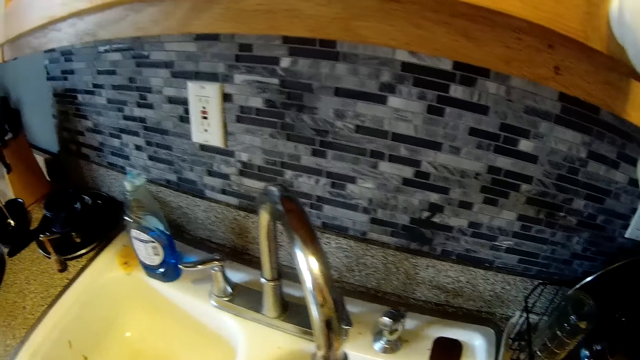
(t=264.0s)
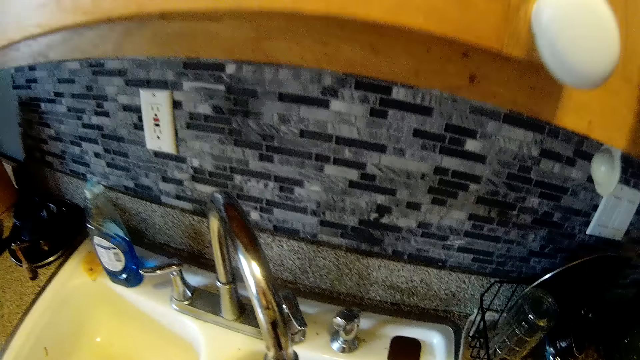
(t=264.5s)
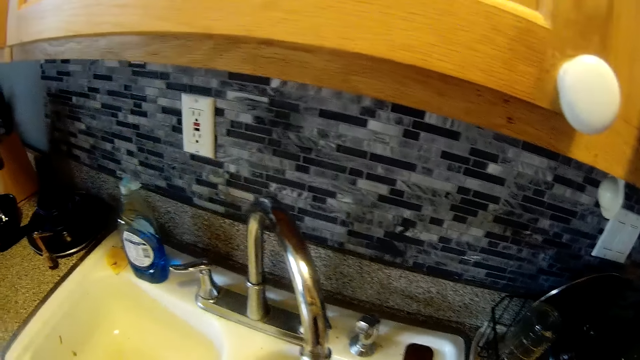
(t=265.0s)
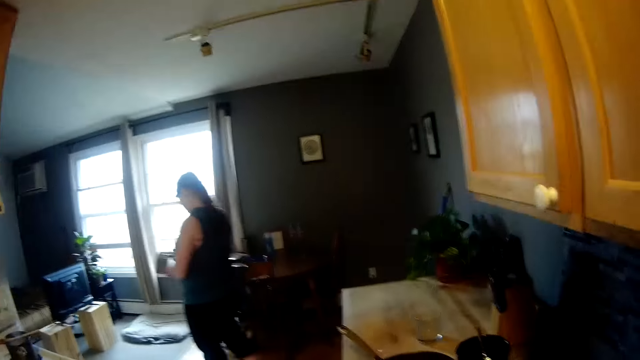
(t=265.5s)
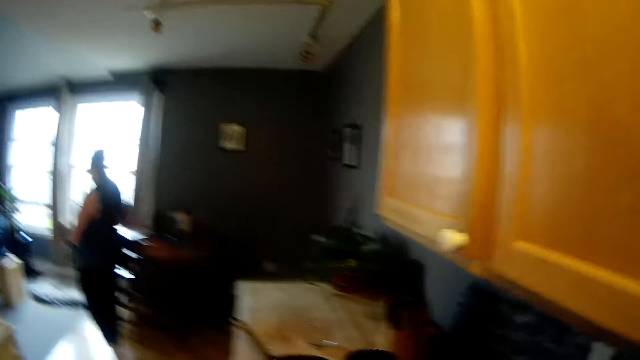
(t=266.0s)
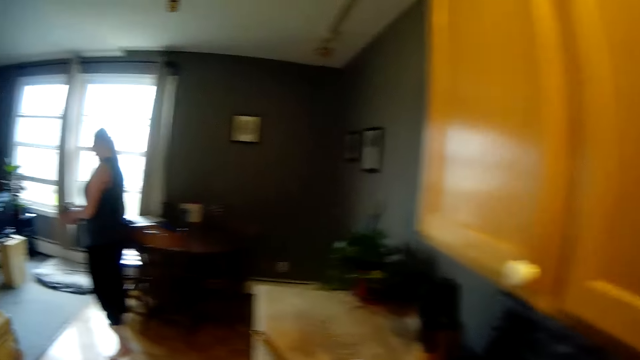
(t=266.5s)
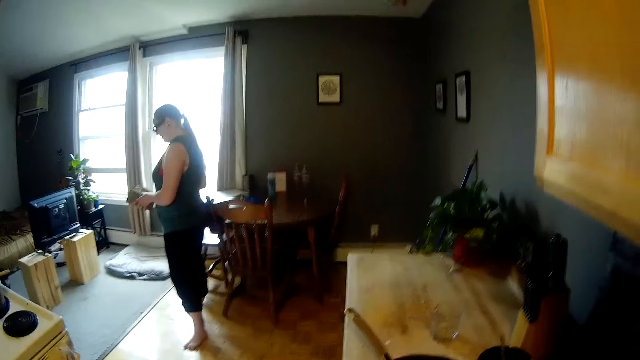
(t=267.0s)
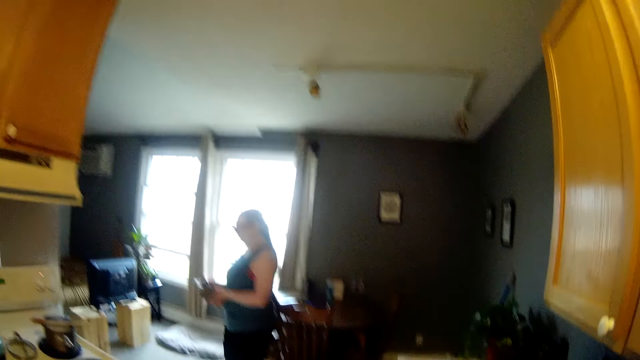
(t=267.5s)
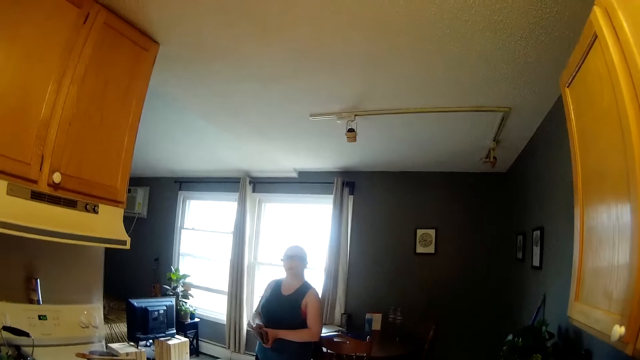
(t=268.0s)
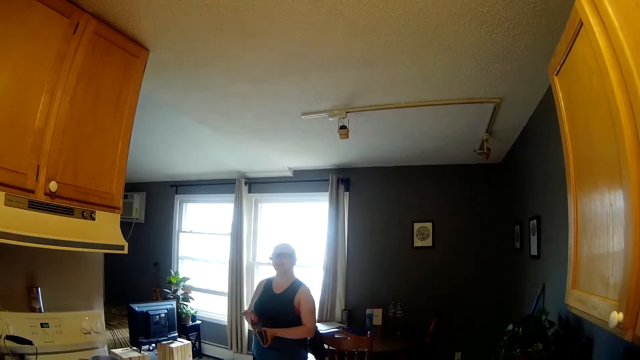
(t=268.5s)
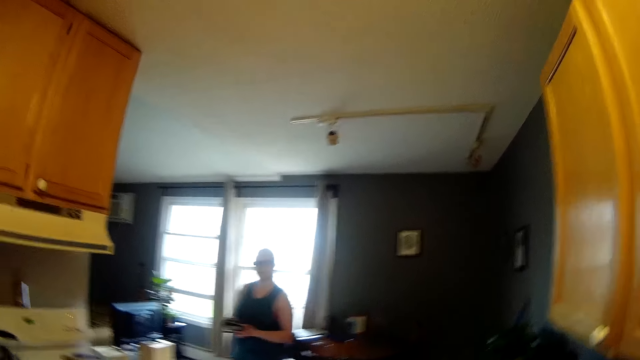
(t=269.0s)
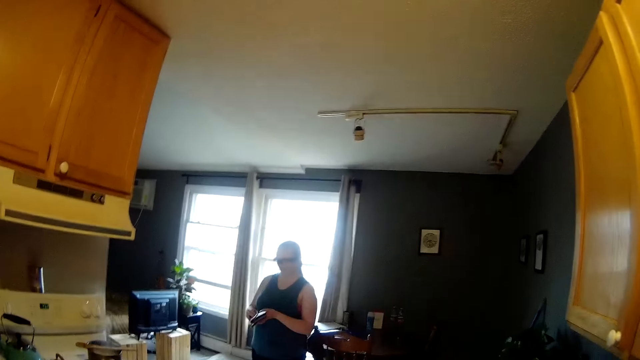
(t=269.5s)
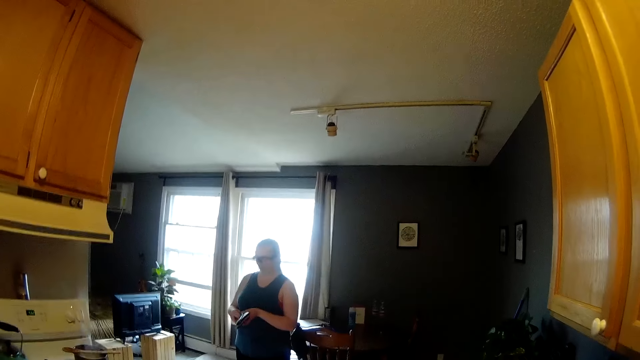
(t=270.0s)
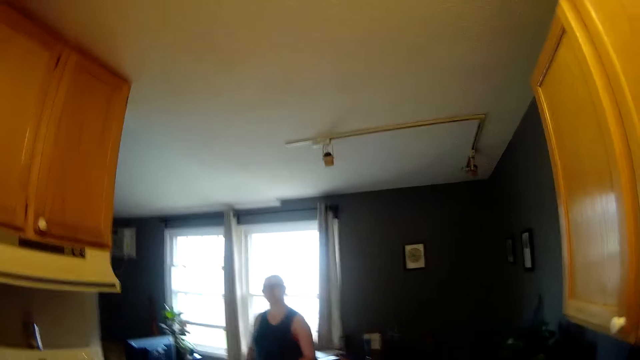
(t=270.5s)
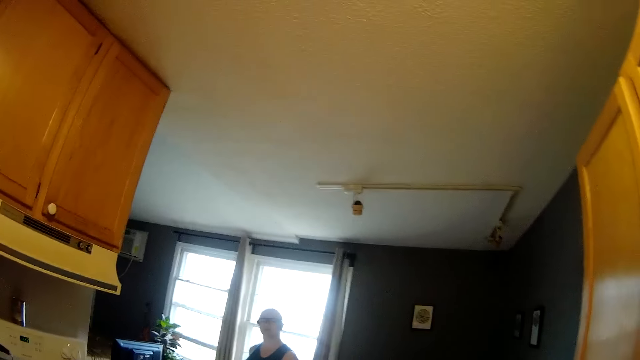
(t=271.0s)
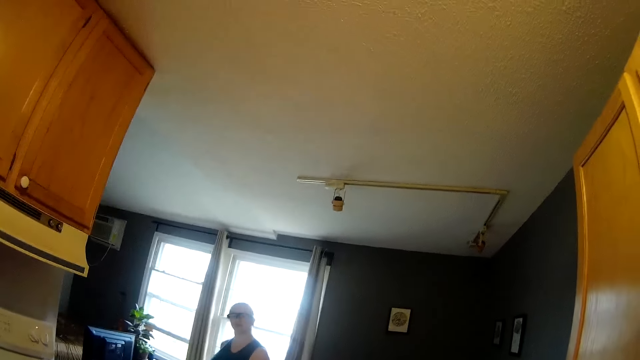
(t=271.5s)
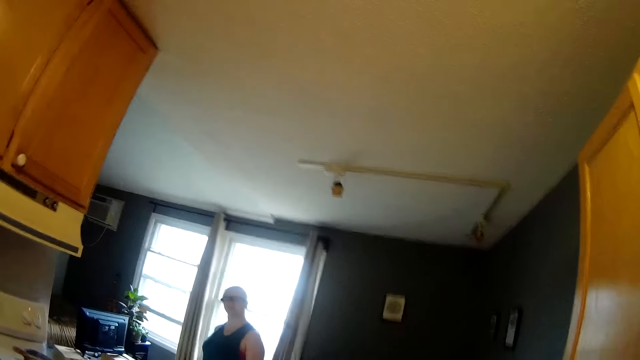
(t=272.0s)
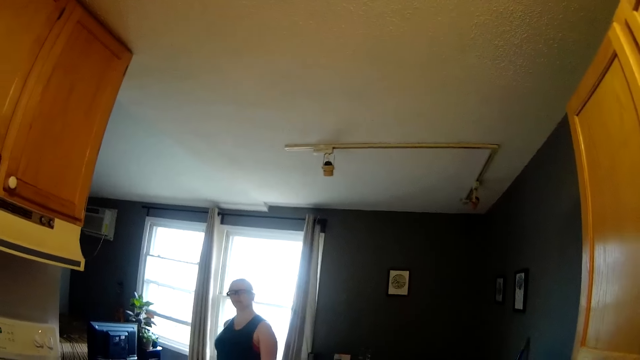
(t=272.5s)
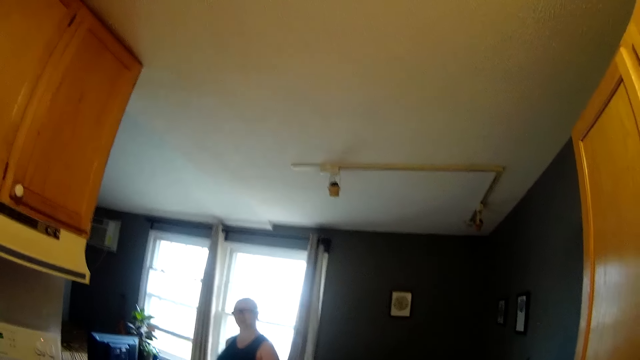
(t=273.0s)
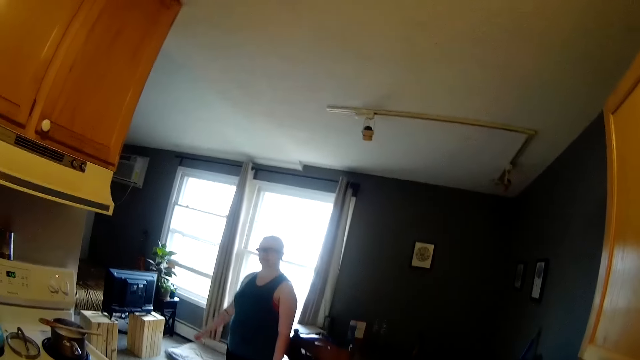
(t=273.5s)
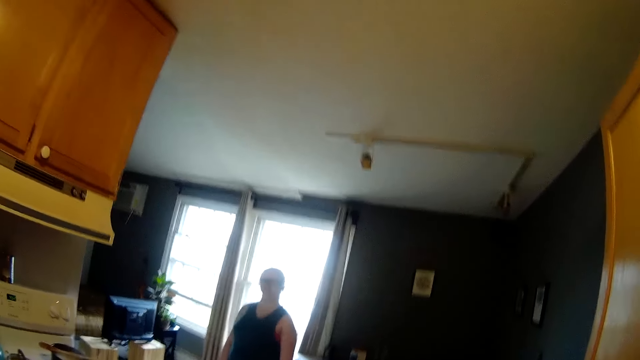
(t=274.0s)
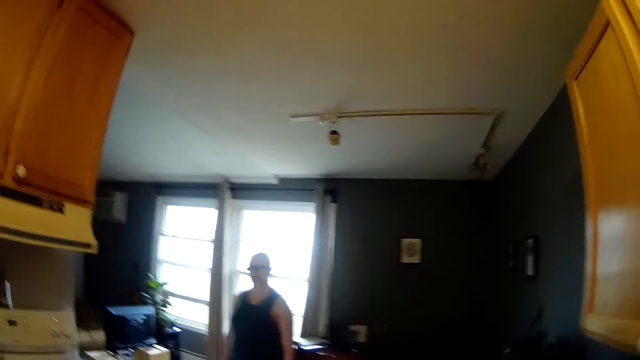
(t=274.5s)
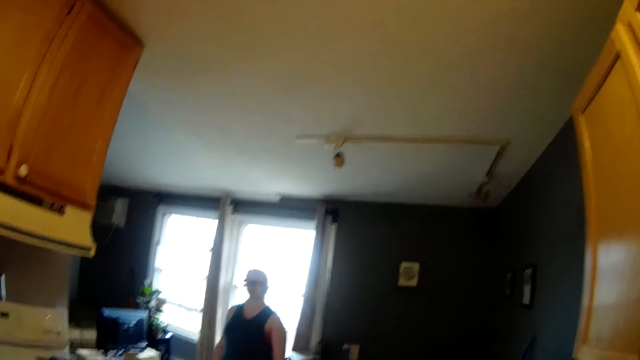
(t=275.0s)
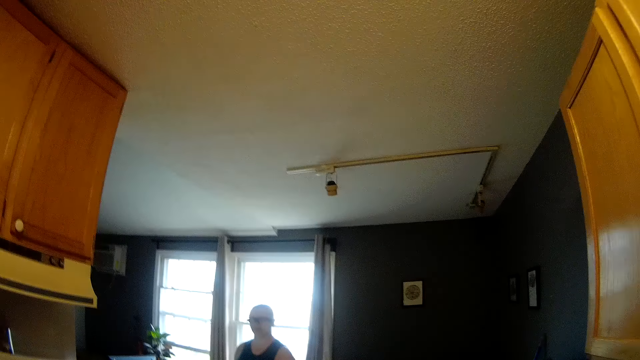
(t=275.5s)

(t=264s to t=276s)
The camera wearer stares at the woman. The woman holds a purse with her left hand. The woman inserts some cash in her right hand into the purse in her left hand, and closes the purse with her right hand. The woman uses a mobile phone. The camera wearer stares at the woman.

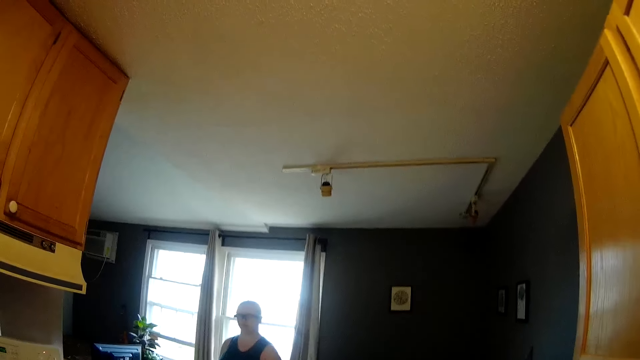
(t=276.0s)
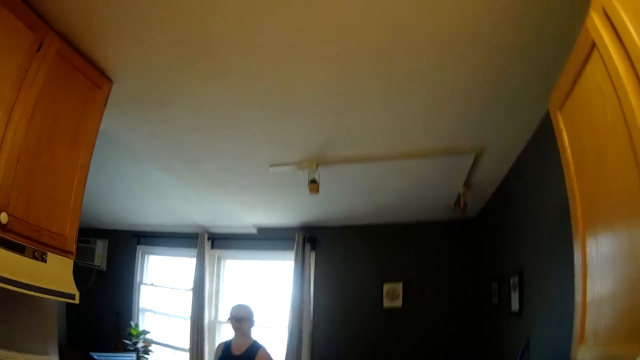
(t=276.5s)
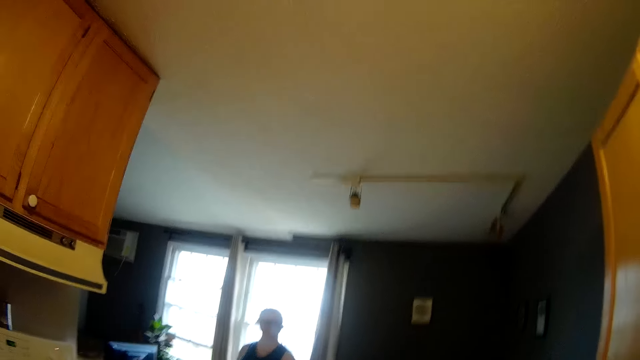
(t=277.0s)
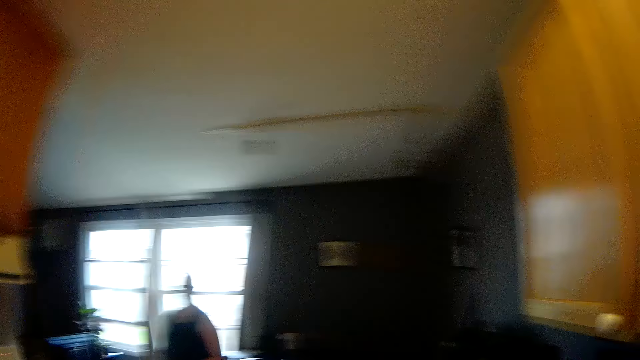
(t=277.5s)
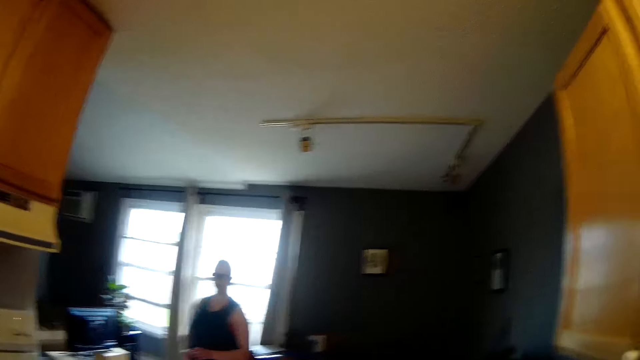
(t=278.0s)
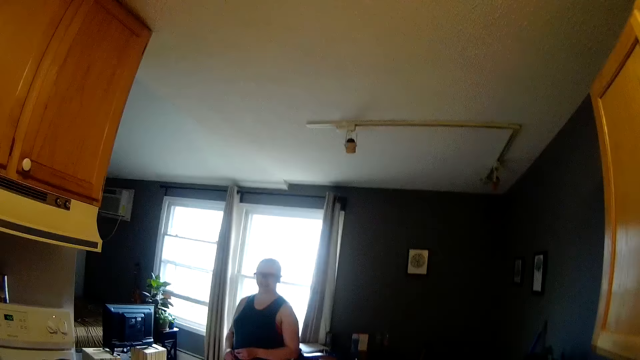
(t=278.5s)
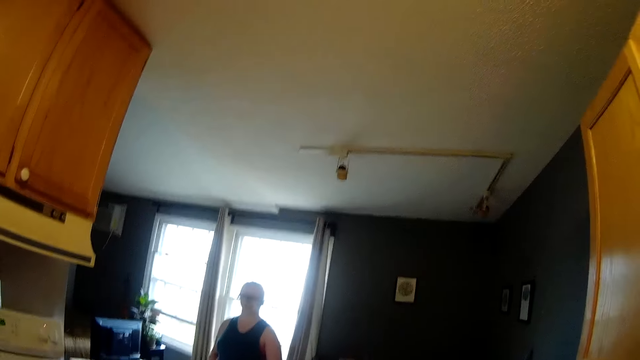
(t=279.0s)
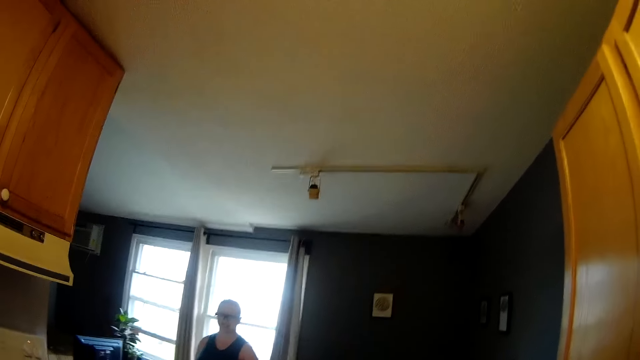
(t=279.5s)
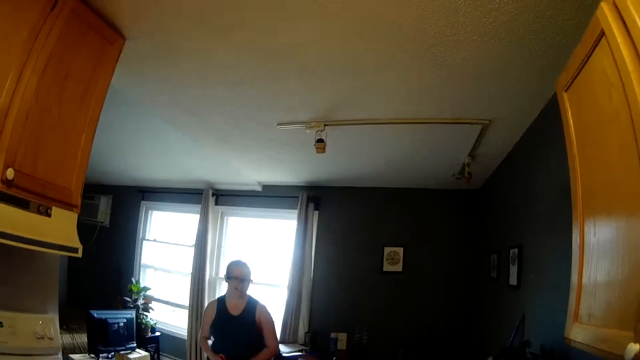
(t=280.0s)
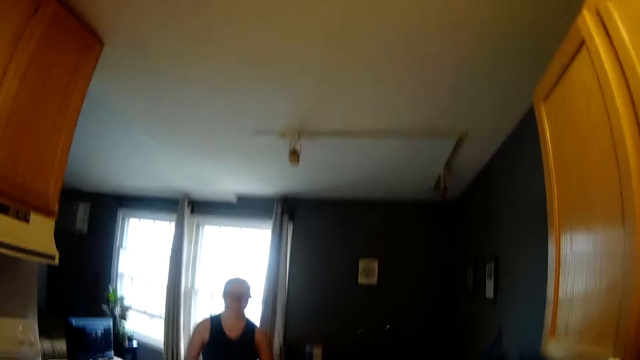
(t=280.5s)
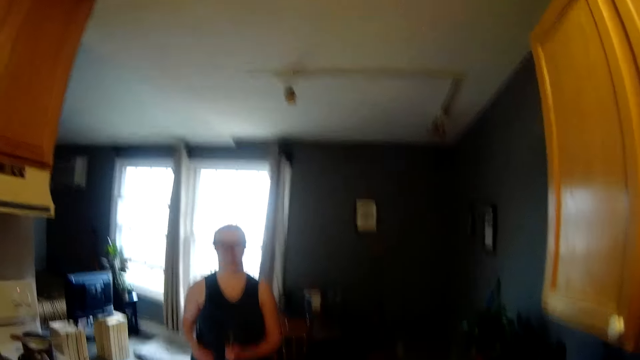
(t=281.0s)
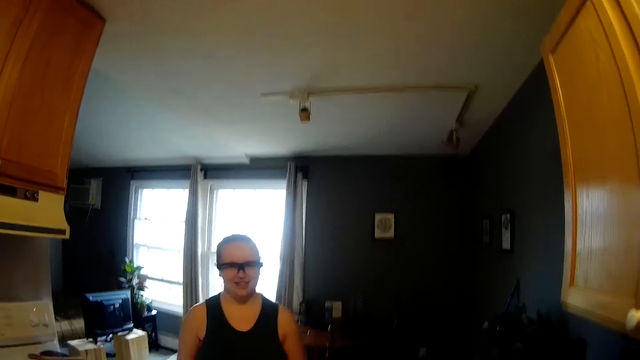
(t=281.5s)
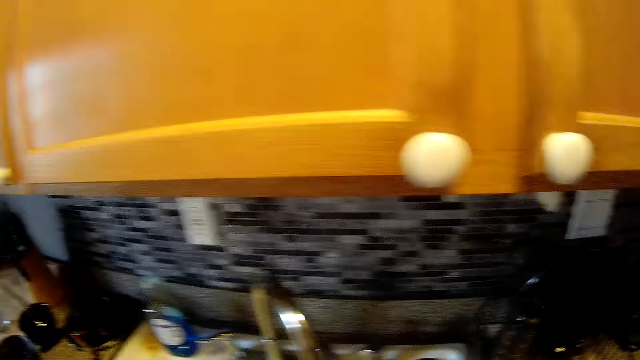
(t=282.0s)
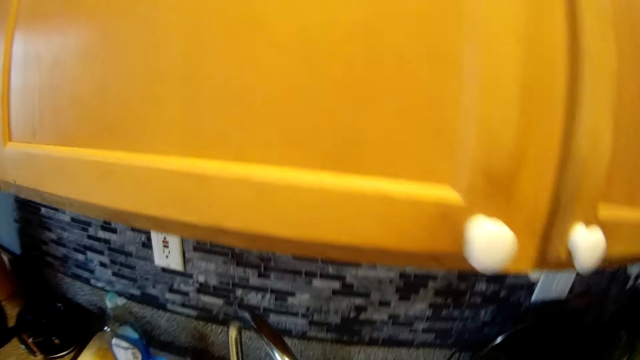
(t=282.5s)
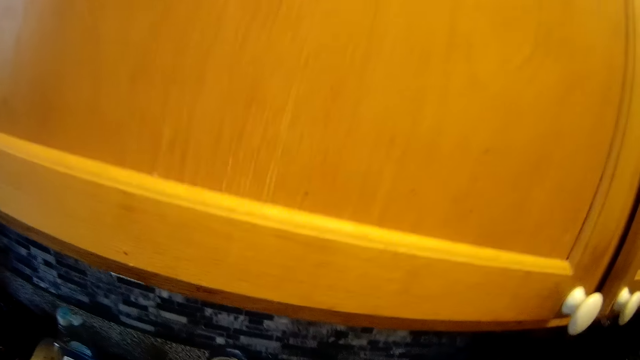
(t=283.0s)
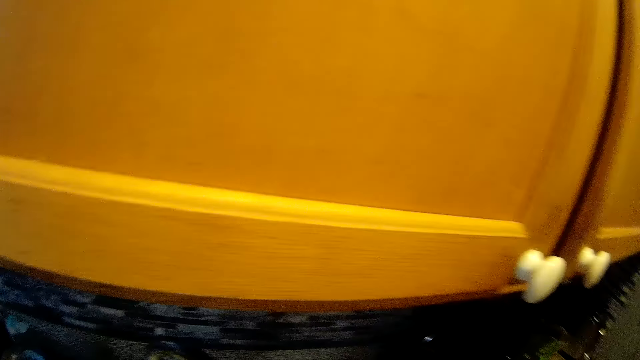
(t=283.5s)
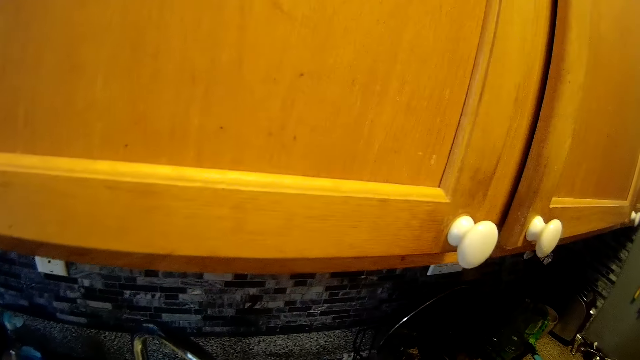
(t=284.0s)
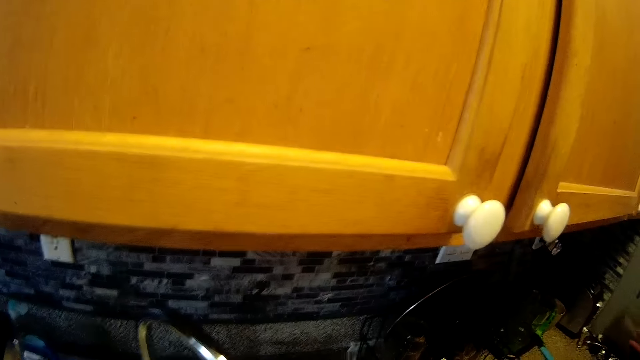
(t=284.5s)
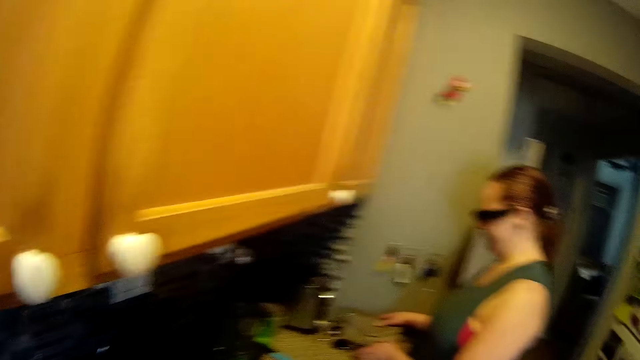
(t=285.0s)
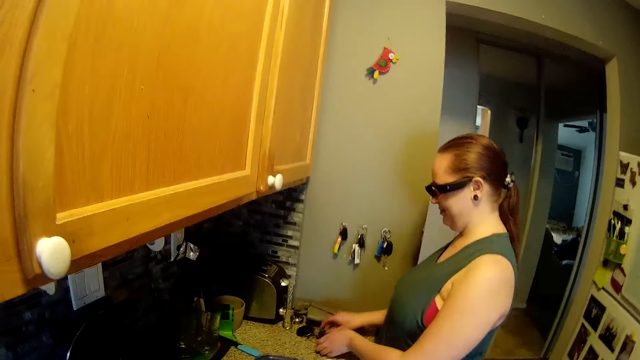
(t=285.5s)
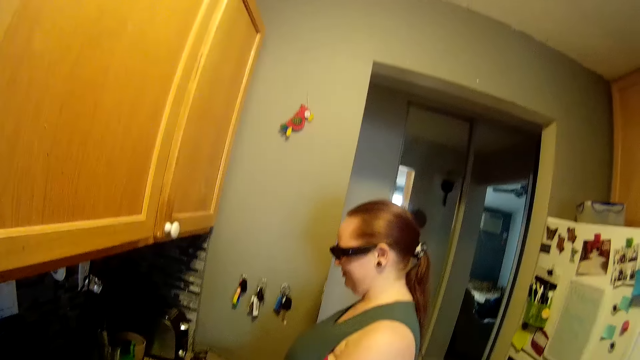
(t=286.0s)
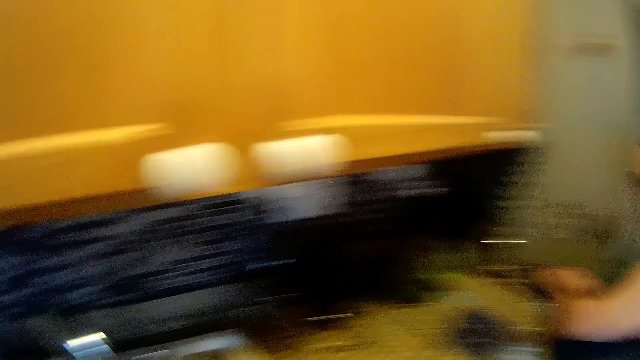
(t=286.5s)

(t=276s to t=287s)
The woman holds the purse with both hands. The woman walks in the house. The camera wearer washes the tray using a sponge. The woman places the purse on the slab with her right hand. Another woman examines a phone in her hands on the kitchen counter top.
